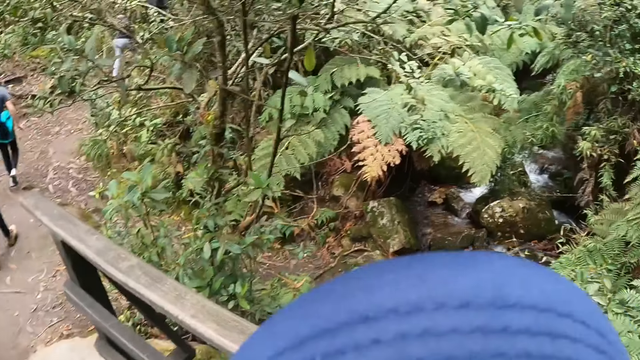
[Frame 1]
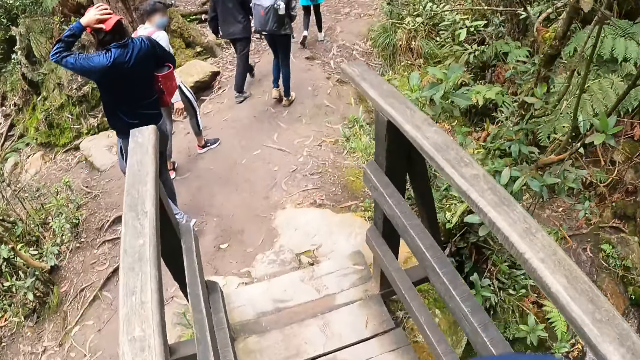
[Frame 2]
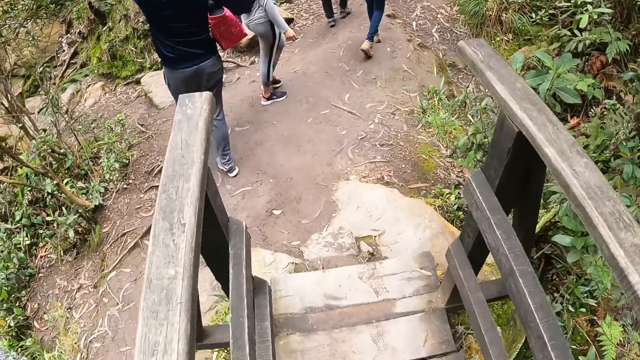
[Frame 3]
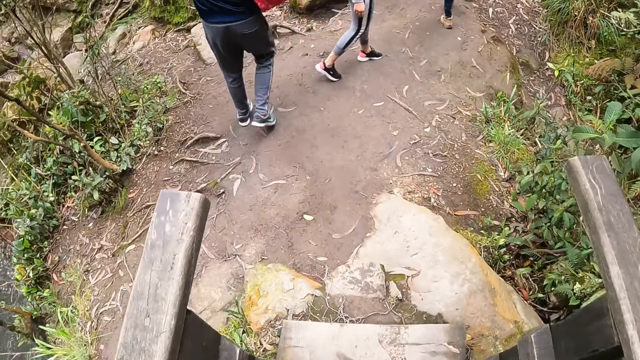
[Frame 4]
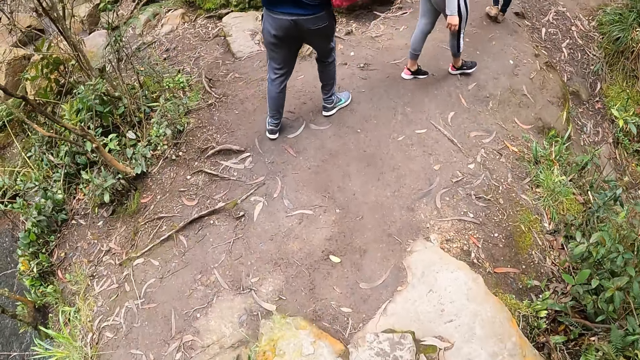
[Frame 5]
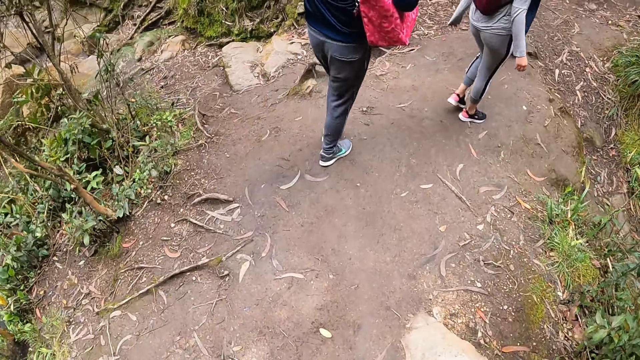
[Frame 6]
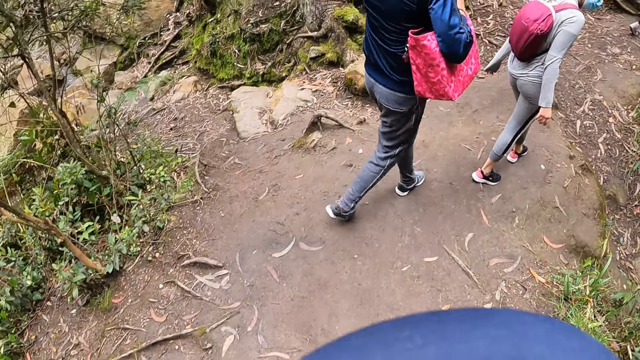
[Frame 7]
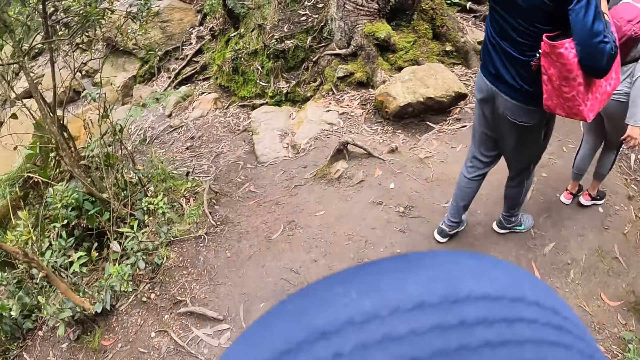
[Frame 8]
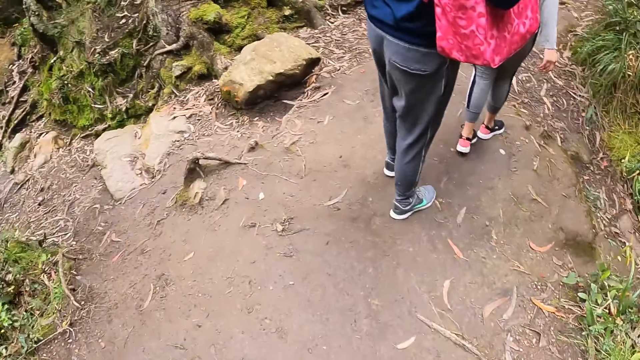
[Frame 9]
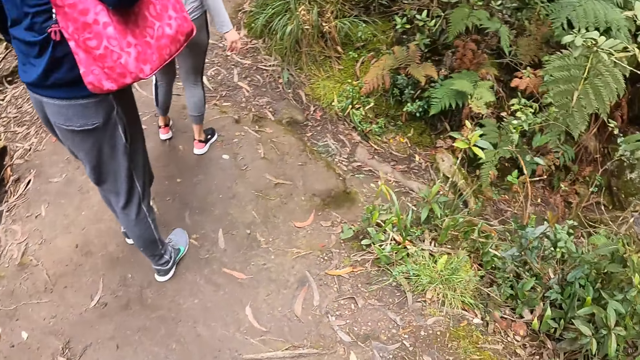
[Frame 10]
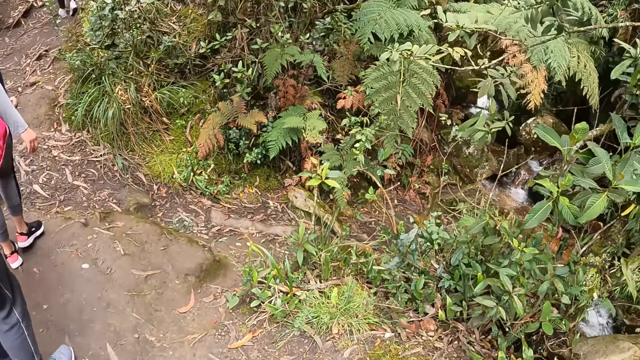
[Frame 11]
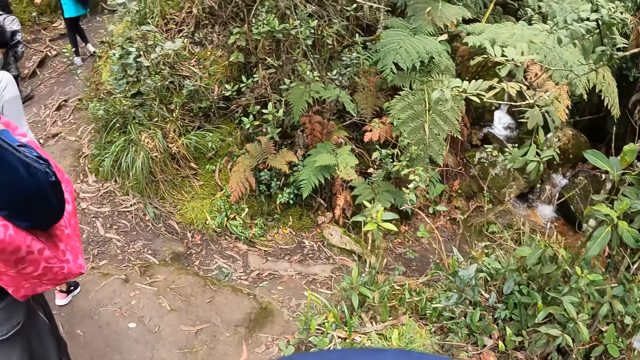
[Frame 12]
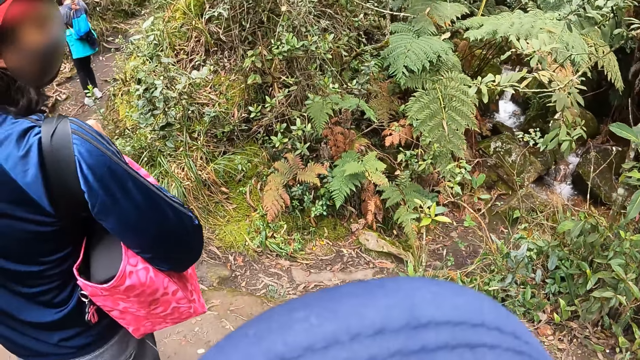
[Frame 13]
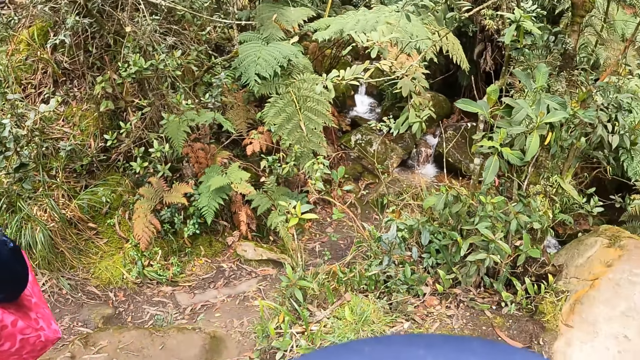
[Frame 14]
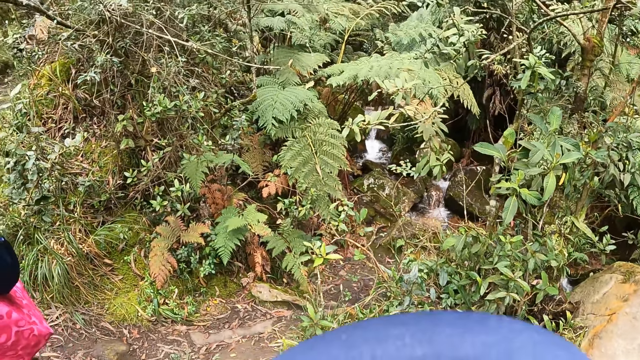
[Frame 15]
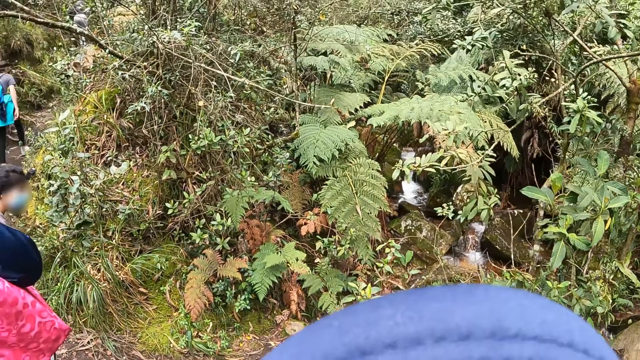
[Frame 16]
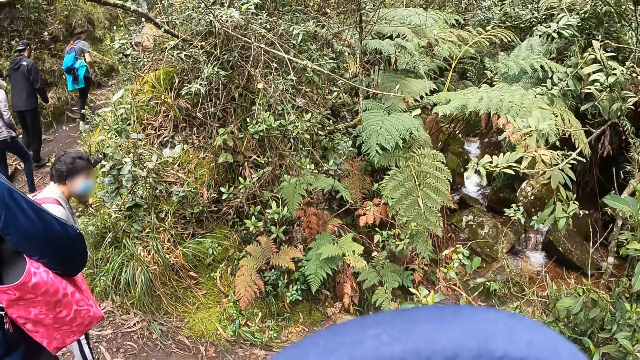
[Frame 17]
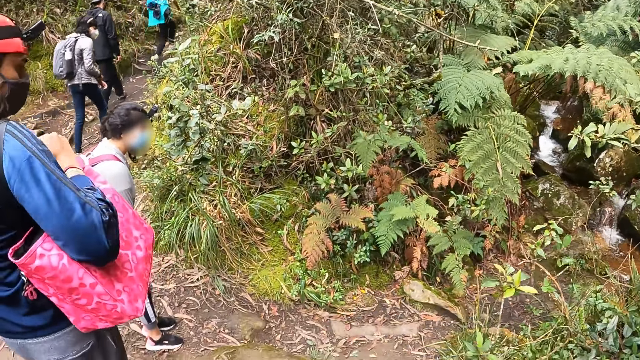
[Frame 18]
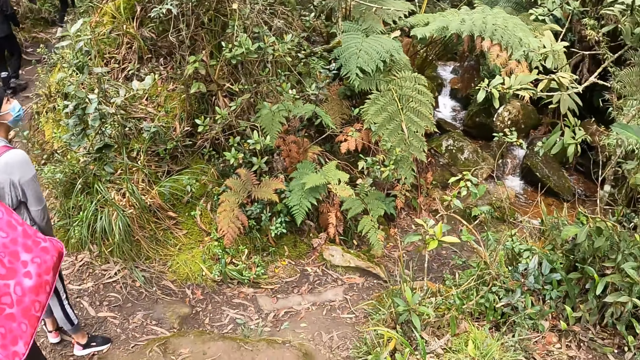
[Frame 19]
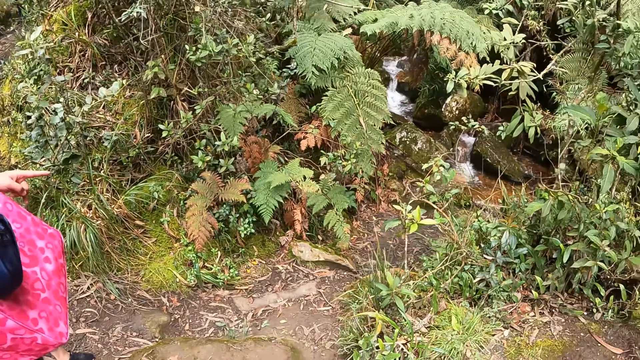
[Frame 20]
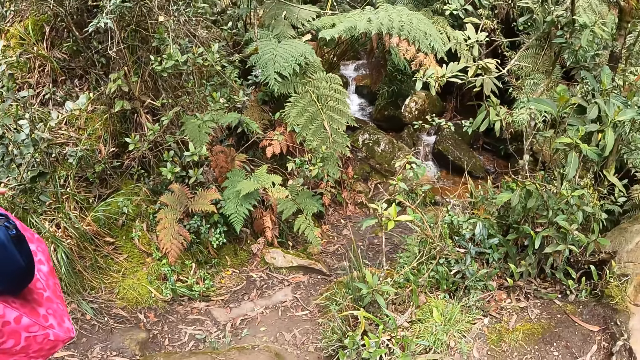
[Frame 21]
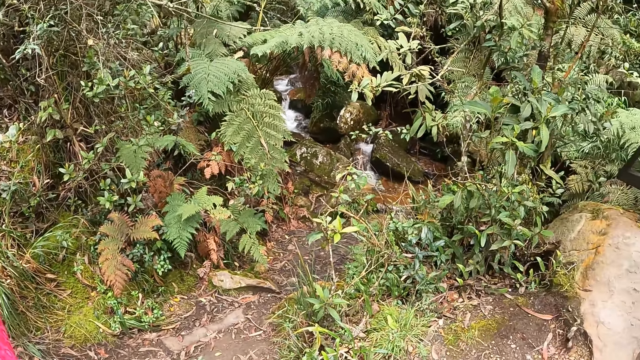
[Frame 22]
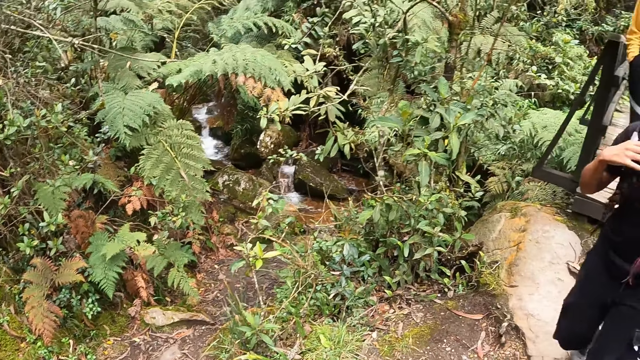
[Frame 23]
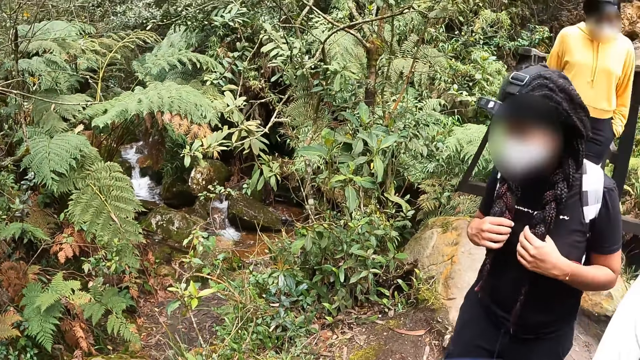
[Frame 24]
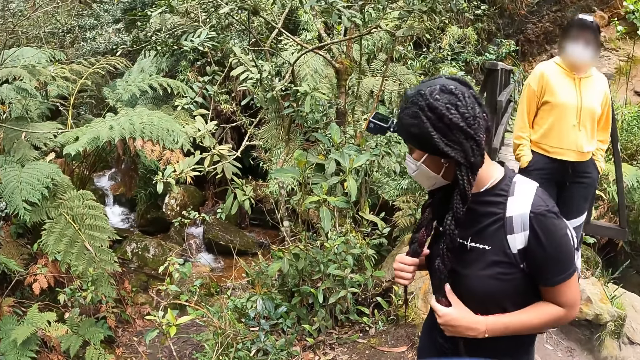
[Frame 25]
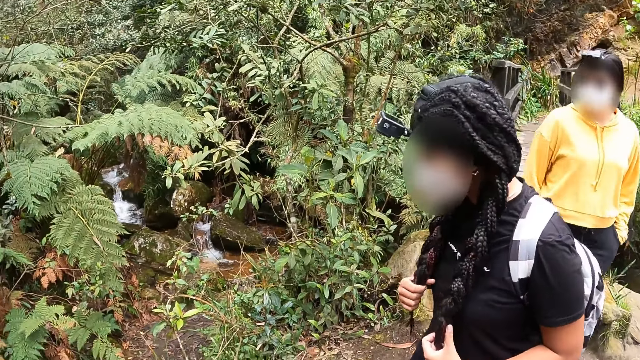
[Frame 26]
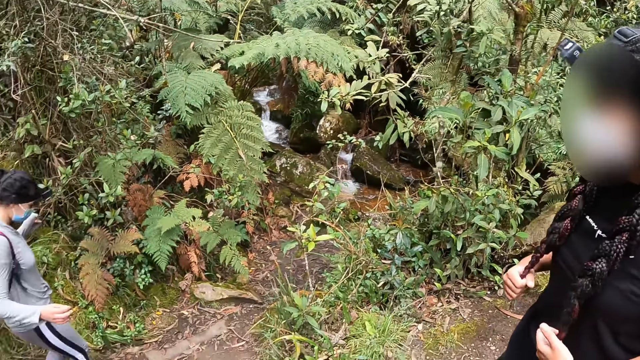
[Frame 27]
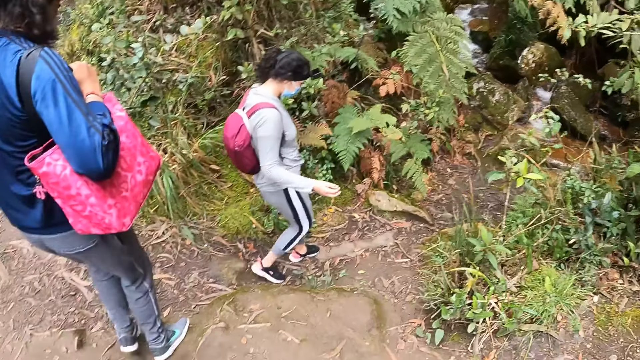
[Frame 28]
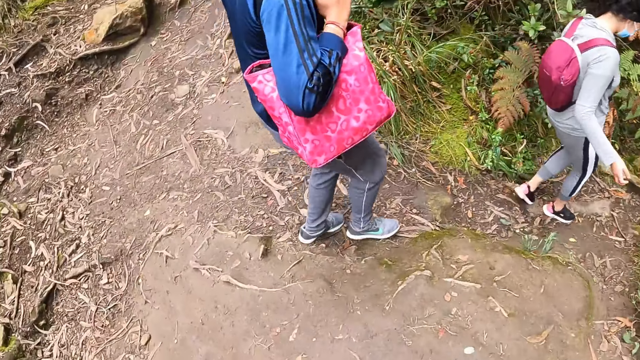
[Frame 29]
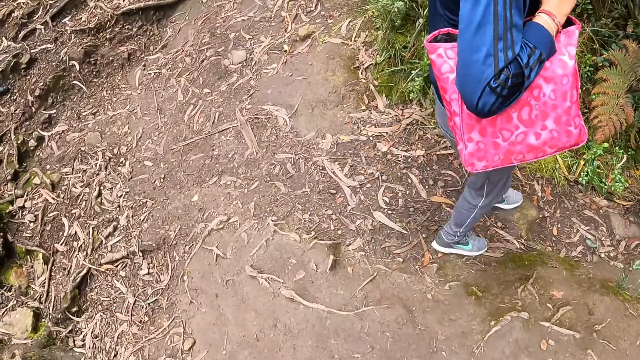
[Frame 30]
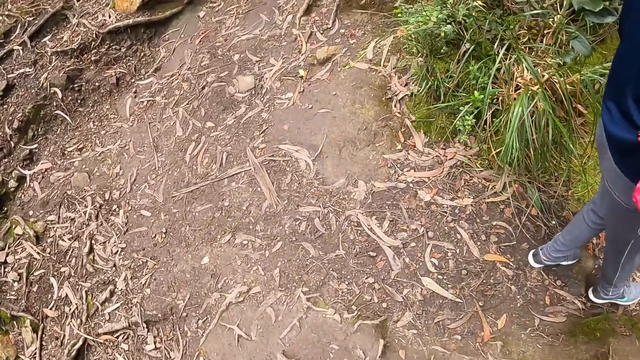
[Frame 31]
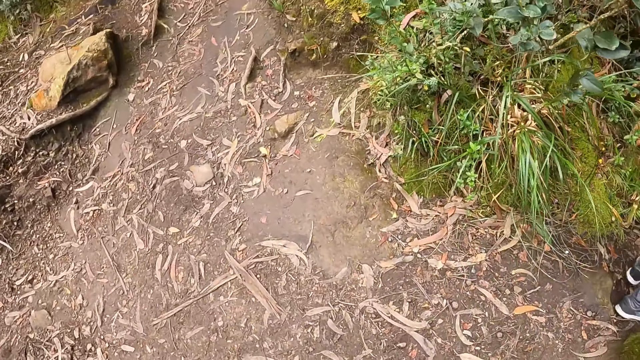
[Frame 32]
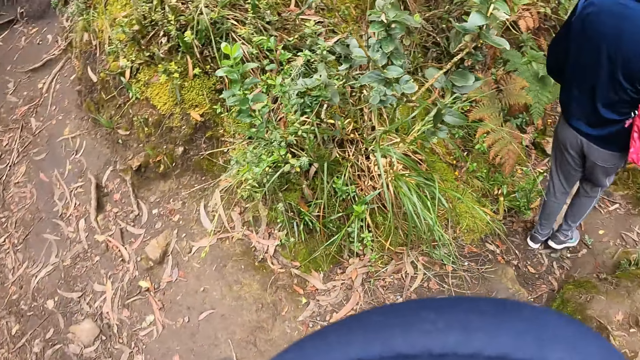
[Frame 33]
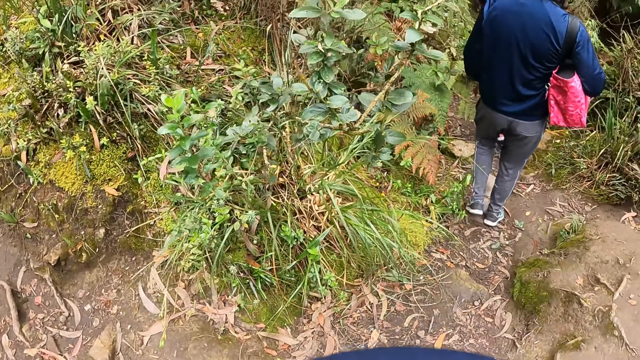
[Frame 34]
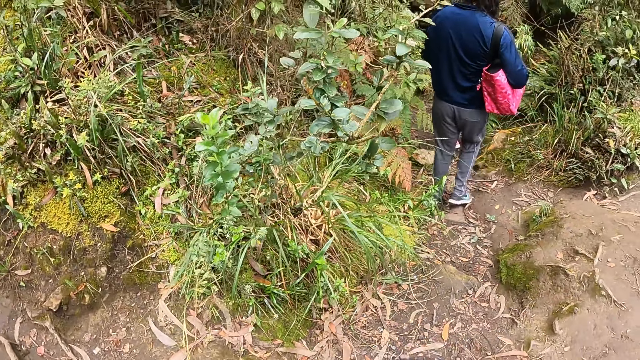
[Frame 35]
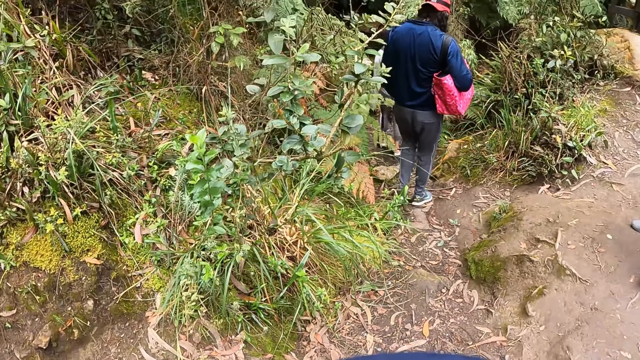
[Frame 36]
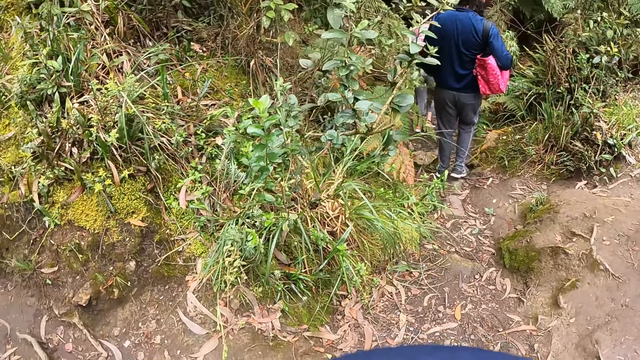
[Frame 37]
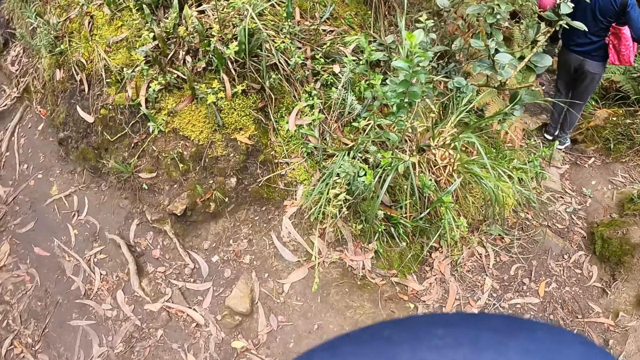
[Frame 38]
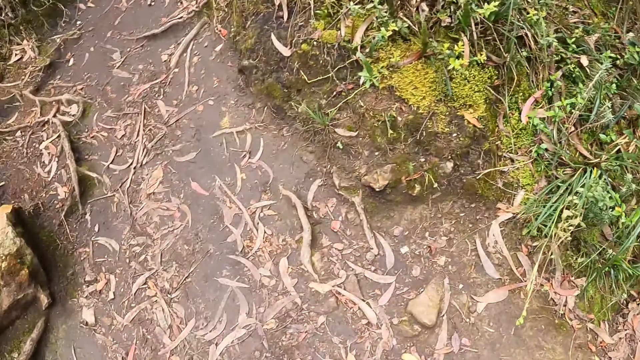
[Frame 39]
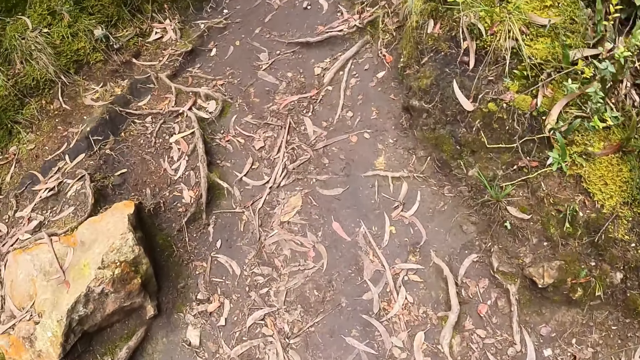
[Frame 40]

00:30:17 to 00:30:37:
The camera wearer walks in the woods with the group of people. They walk in the woods with the group of people again.
